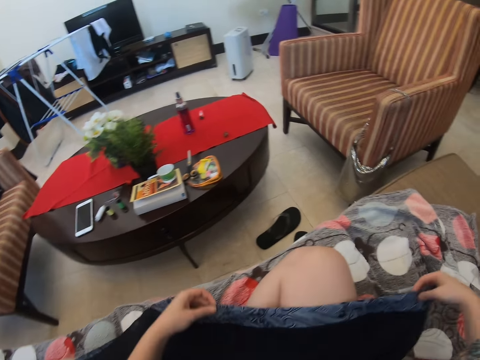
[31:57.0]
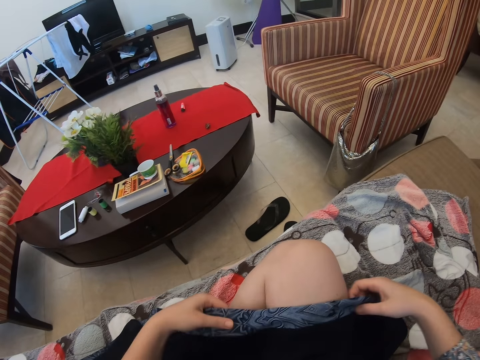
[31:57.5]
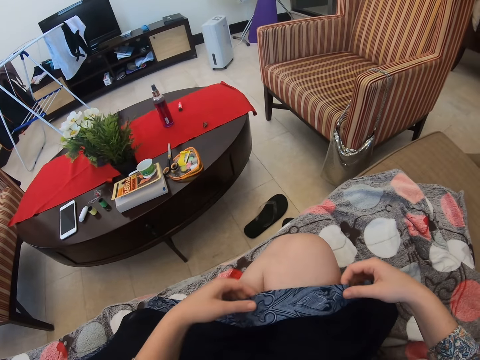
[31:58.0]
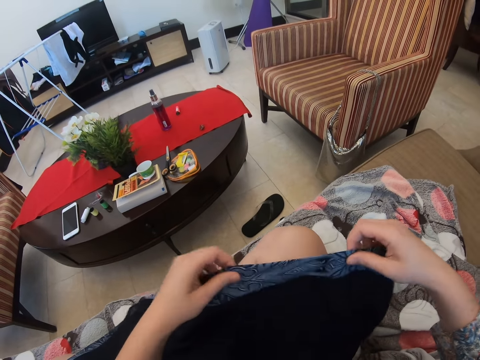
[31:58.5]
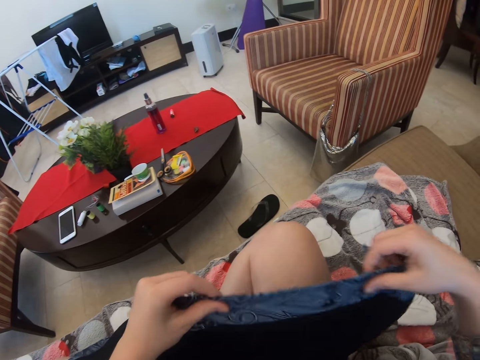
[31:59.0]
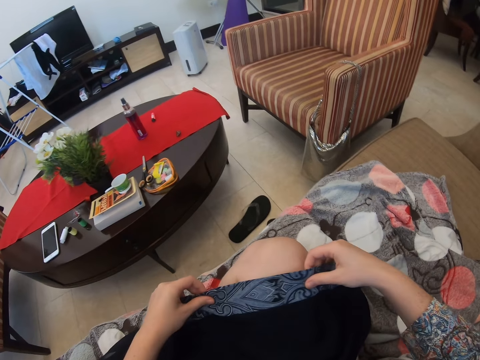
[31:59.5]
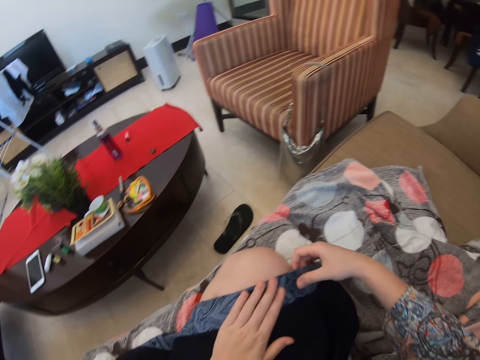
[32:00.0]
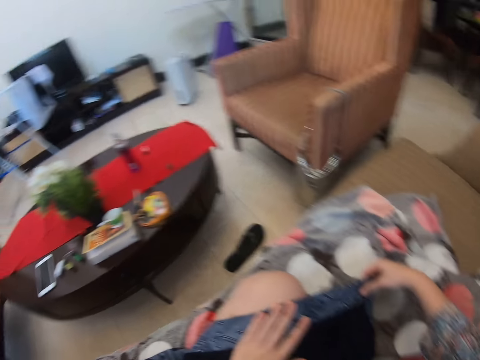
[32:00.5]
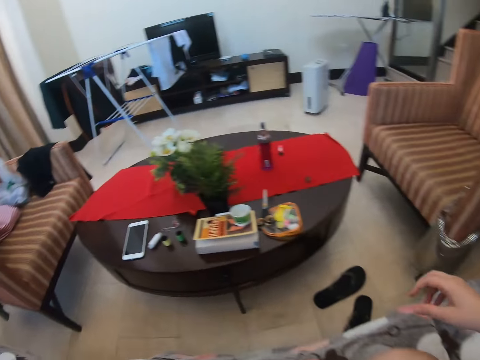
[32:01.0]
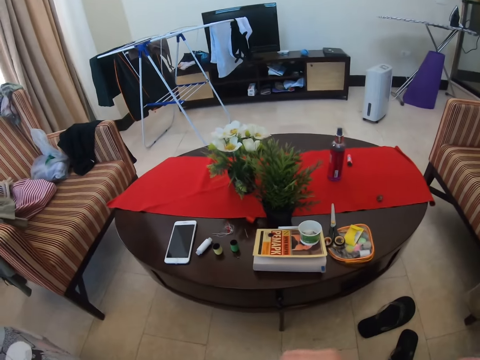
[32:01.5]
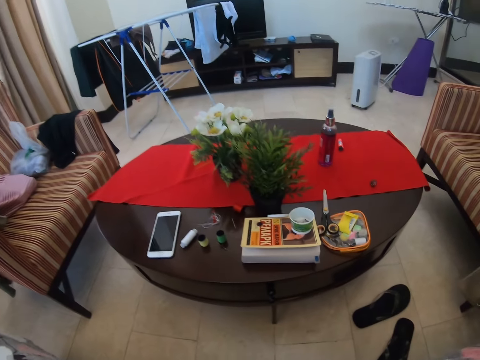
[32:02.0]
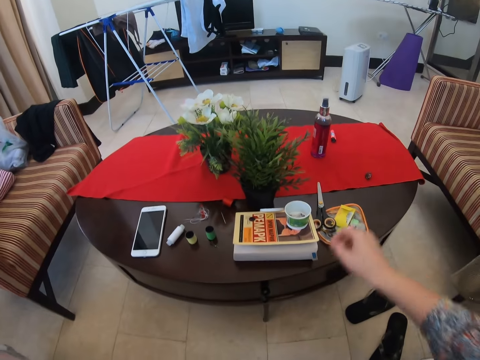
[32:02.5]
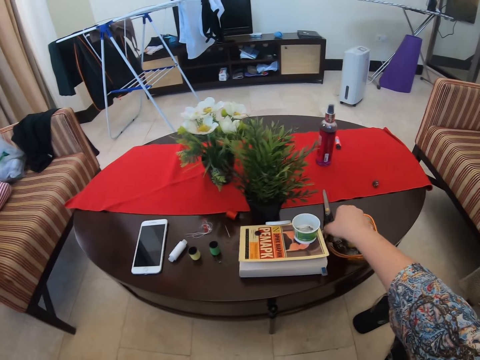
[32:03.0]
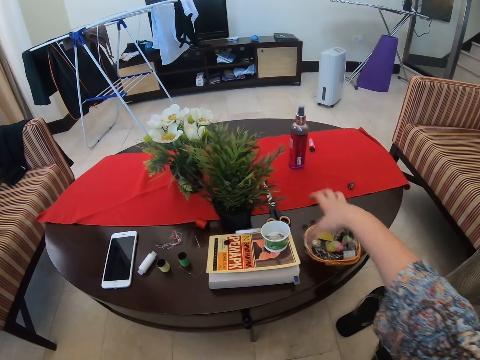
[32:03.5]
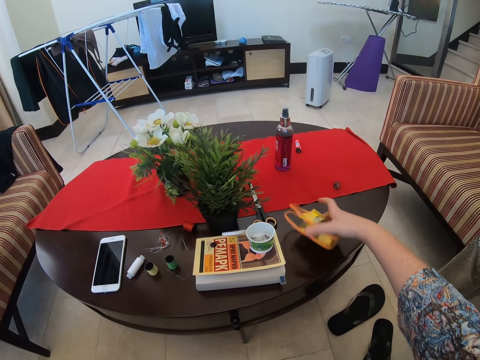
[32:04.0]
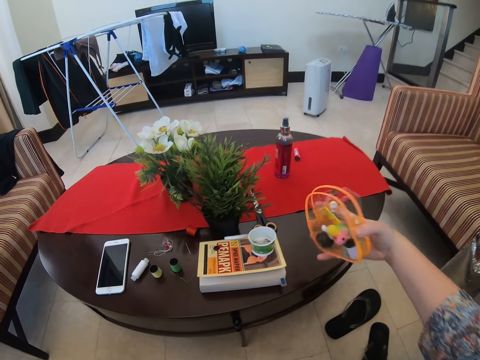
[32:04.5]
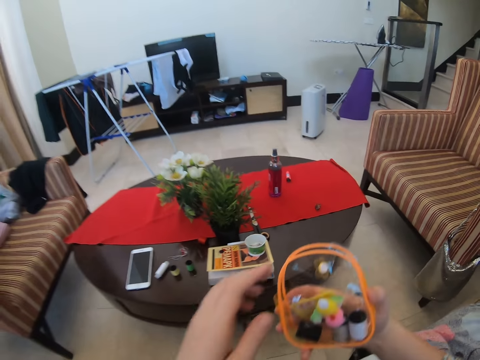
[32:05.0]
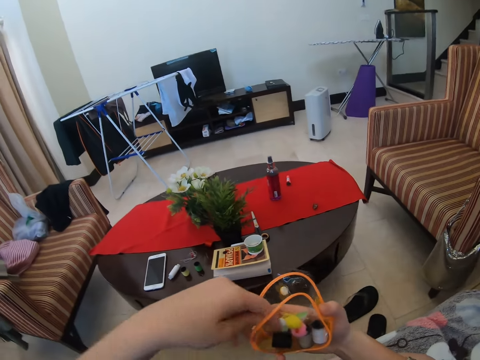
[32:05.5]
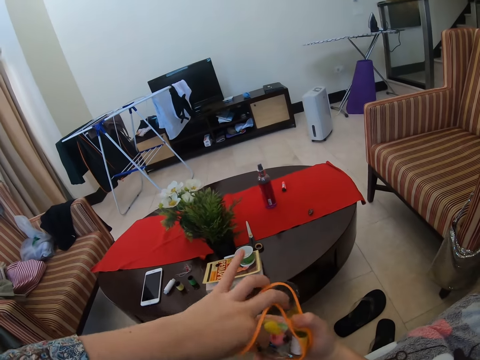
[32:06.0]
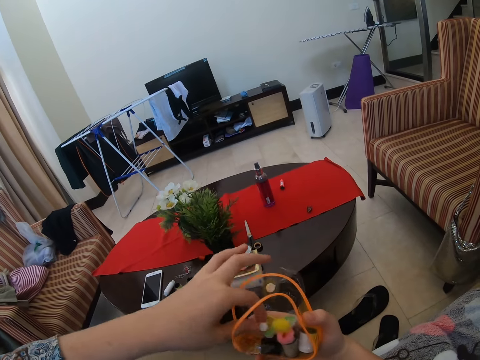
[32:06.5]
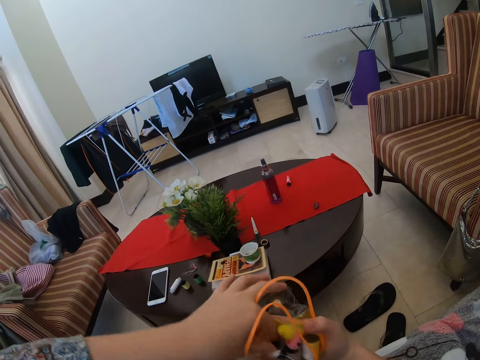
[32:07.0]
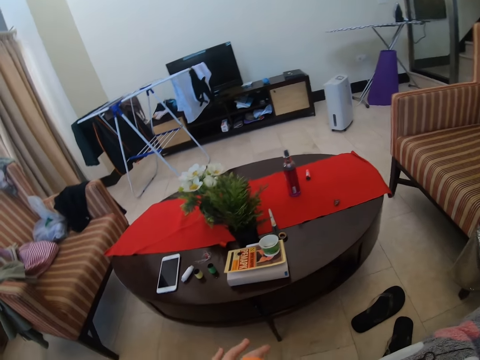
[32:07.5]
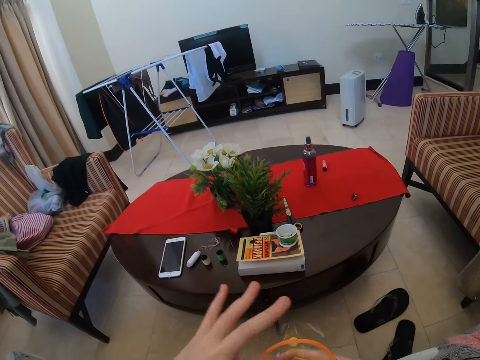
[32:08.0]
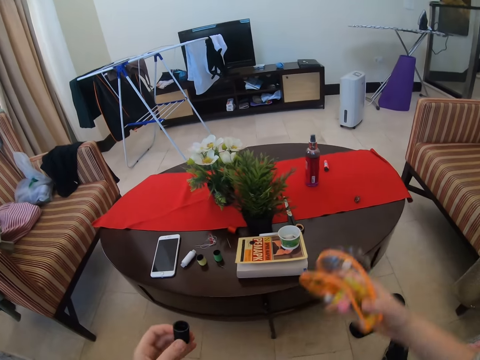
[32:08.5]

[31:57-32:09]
The camera wearer moves the scissors on the table. They take a purse. They take thread from the purse.

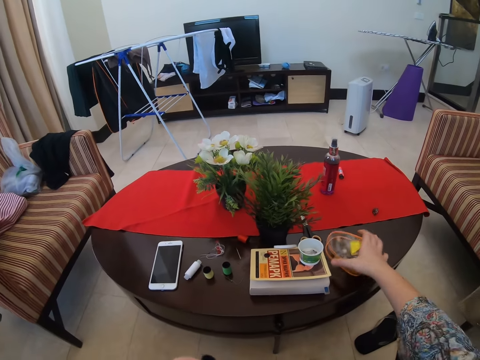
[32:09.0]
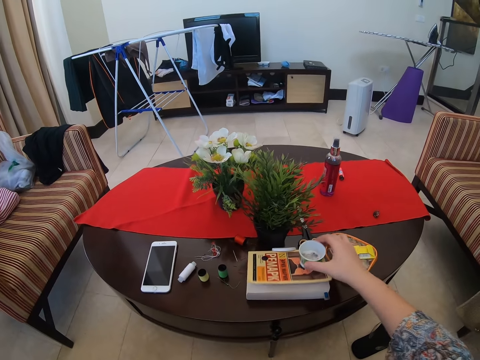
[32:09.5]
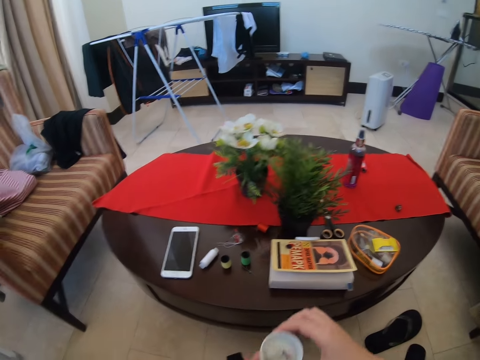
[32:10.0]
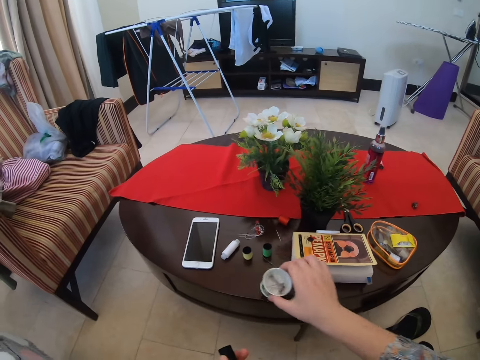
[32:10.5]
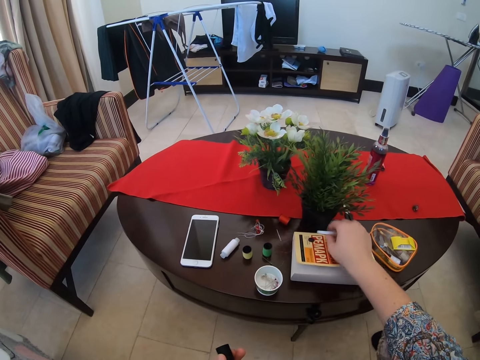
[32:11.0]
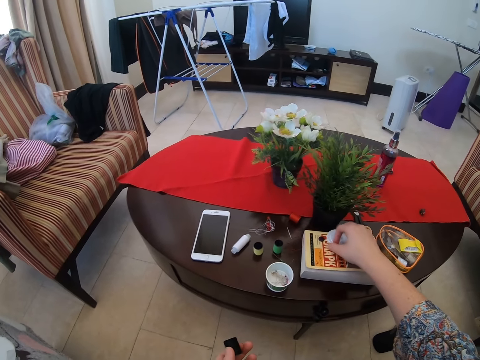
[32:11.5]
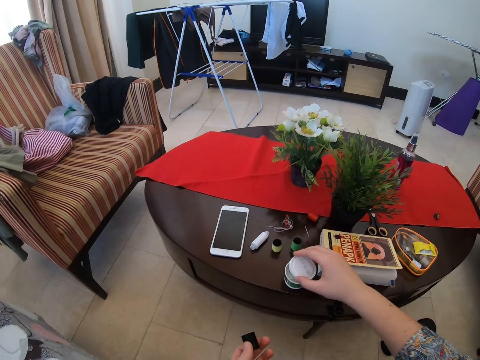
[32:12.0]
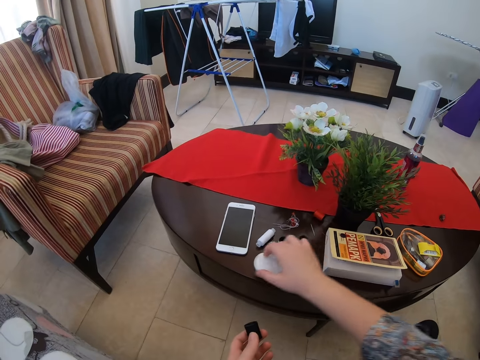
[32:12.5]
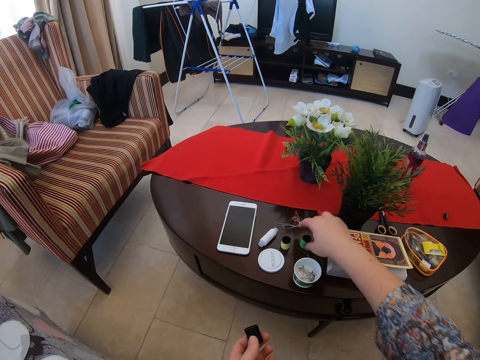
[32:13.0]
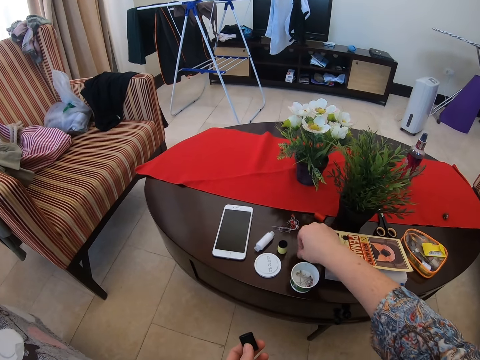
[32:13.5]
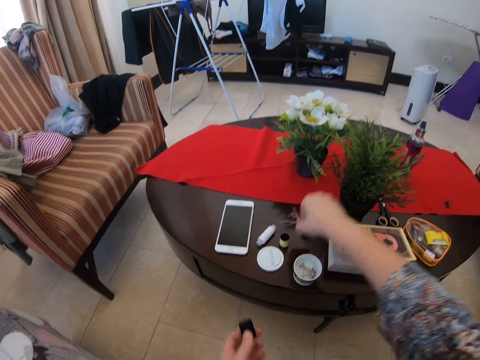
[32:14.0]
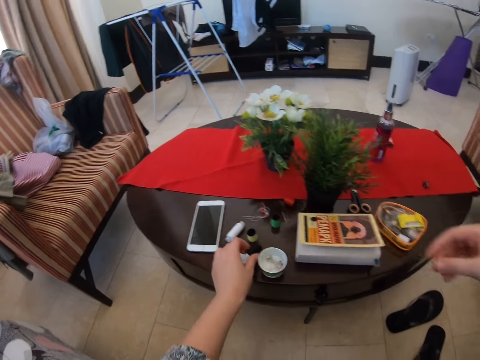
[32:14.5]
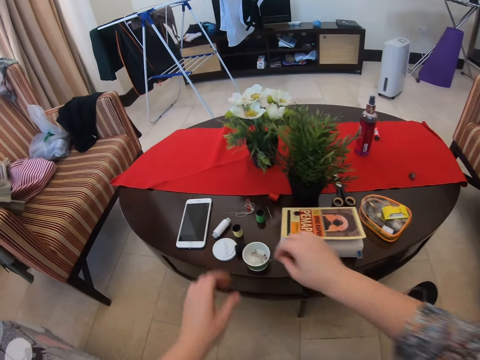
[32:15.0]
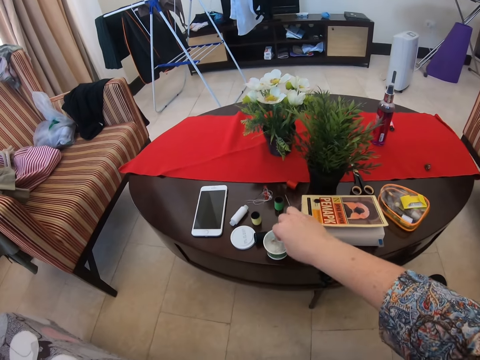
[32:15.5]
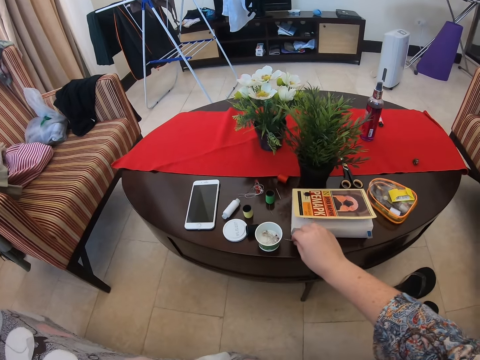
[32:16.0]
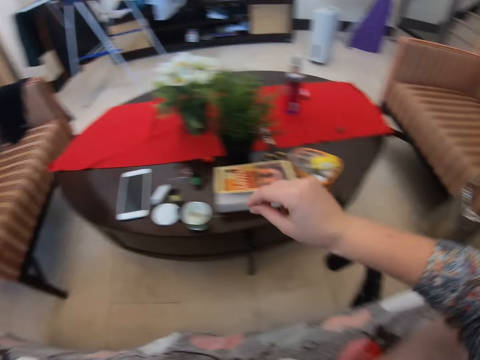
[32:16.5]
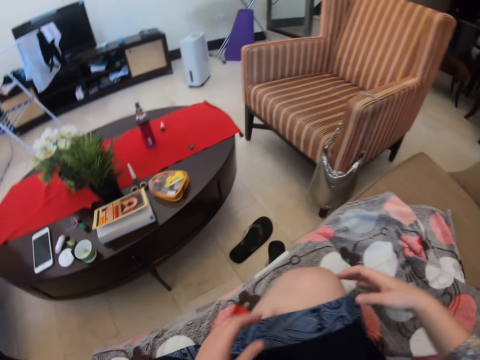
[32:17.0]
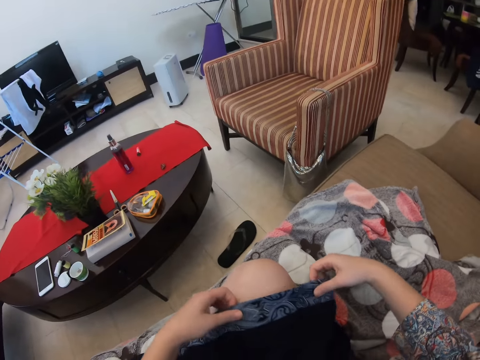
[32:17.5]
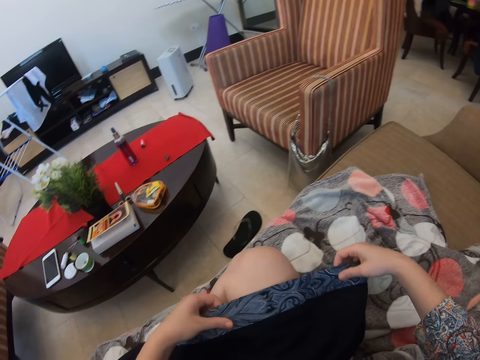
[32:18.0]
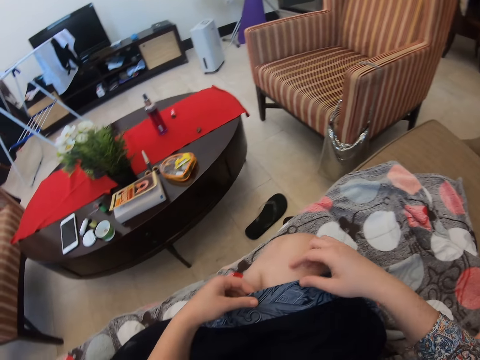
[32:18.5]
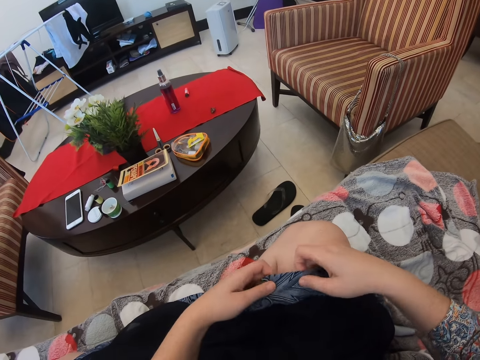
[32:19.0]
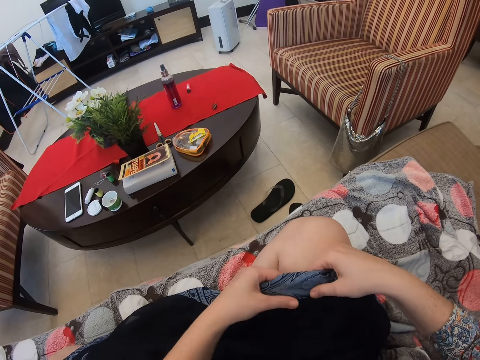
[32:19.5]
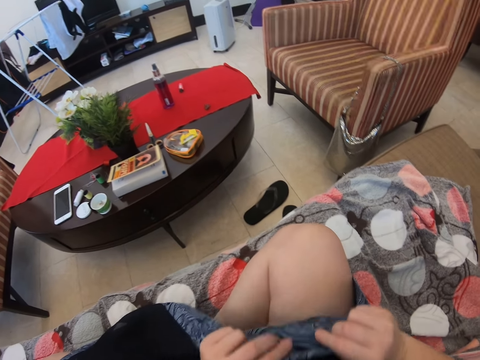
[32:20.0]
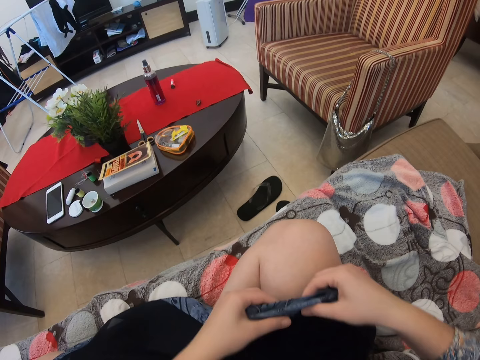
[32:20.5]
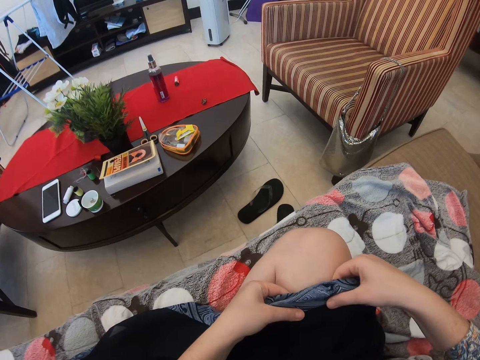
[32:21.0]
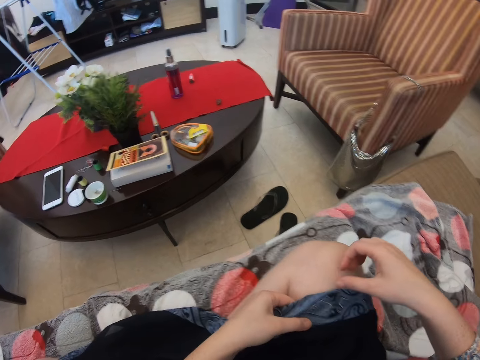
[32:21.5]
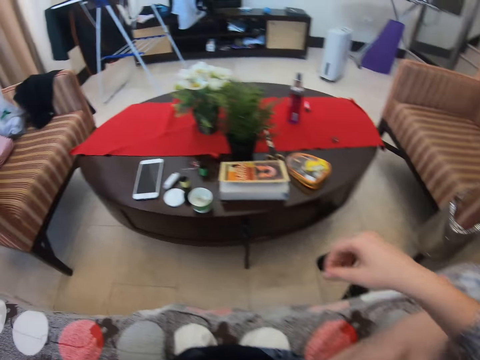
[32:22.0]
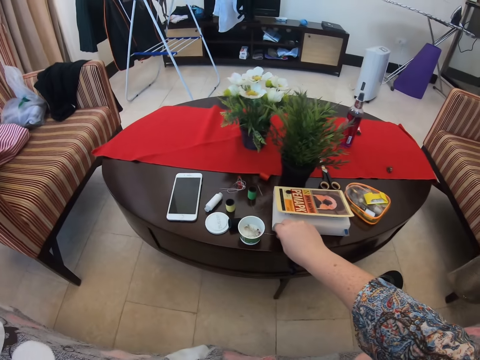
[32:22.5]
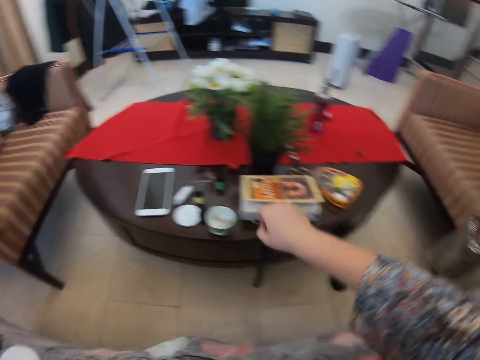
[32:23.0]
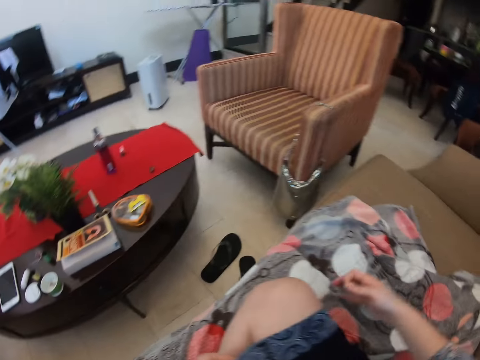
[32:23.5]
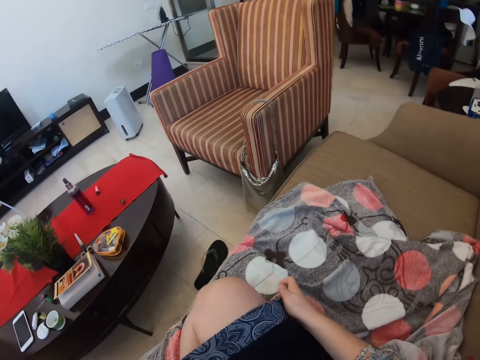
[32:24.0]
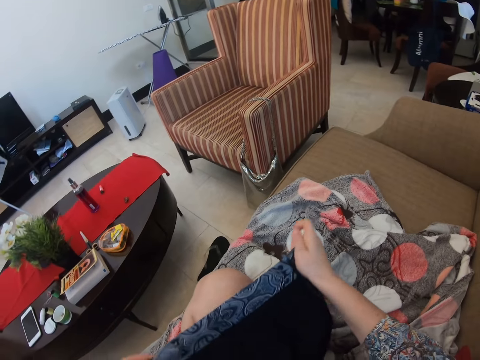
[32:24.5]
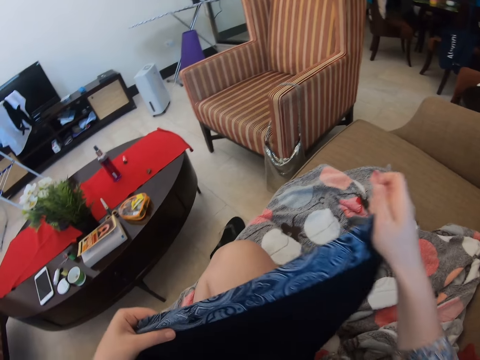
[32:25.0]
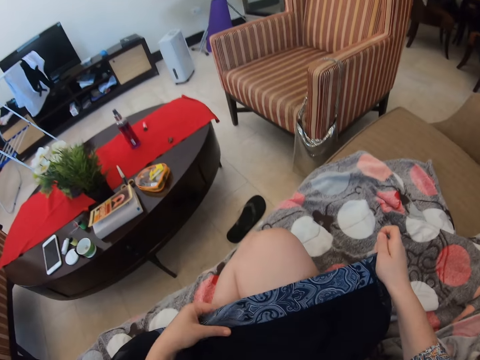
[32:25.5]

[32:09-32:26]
The camera wearer puts the purse on the table. She moves the pin container on the table. She takes a plastic. She puts the thread roll on the table. She moves the container cap on the table. She takes a lid. She covers the container. She puts the lid on the table. She moves a paper tube. She touches the thread roll on the table. She picks up a pin on the table. She puts the pin on the table. She touches the container. She touches on the shawl edge. She folds the cloth. She turns the edge of the shawl. She takes a pin on the table. She lifts the shawl from her lap. She holds the cloth.
